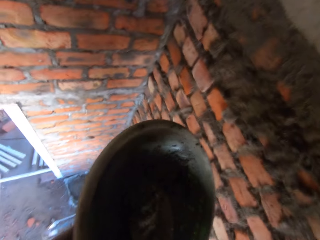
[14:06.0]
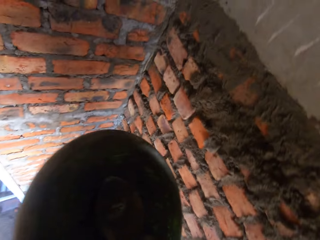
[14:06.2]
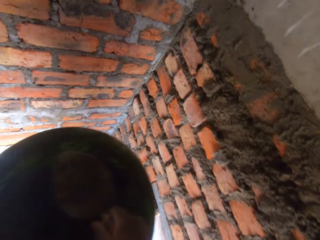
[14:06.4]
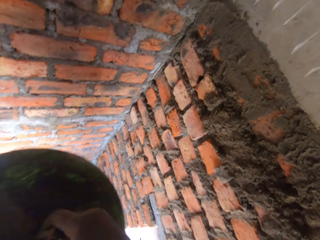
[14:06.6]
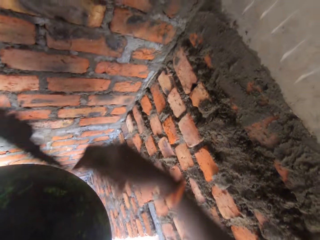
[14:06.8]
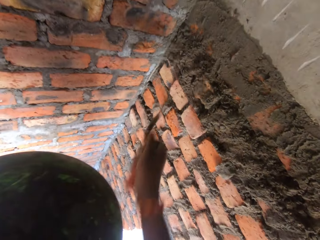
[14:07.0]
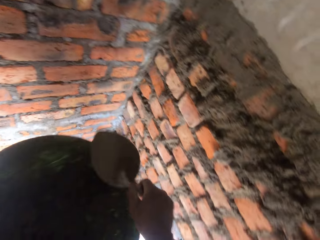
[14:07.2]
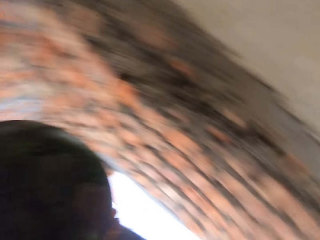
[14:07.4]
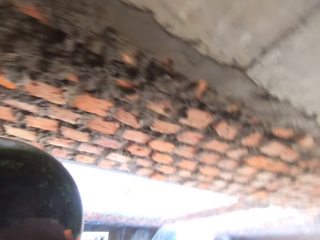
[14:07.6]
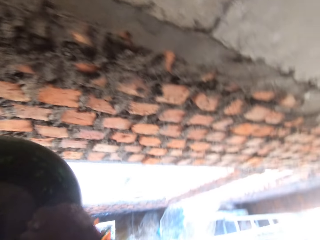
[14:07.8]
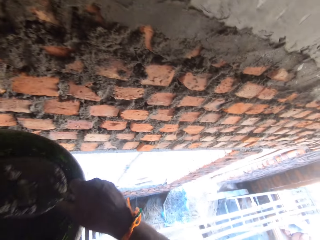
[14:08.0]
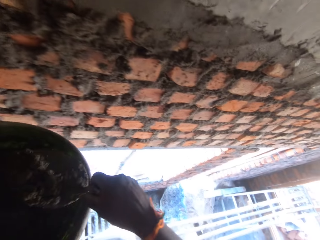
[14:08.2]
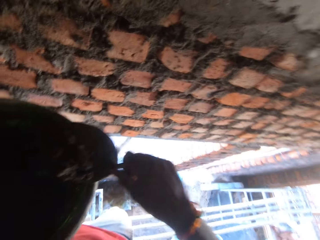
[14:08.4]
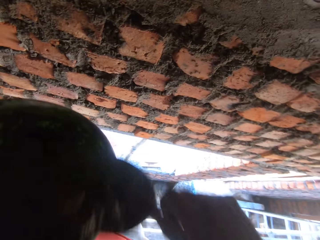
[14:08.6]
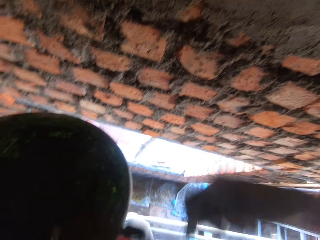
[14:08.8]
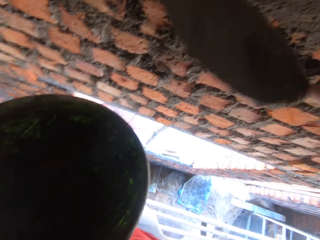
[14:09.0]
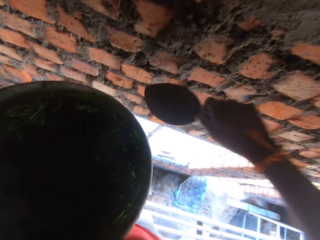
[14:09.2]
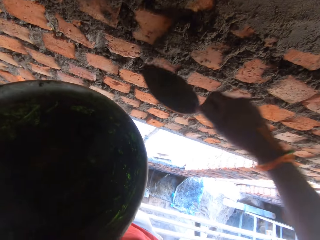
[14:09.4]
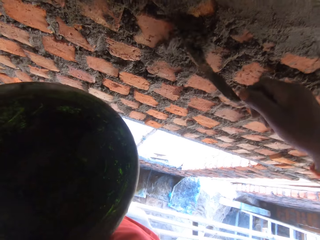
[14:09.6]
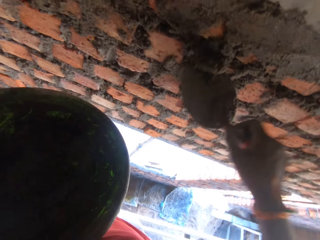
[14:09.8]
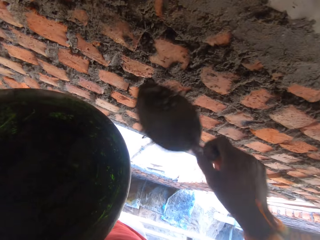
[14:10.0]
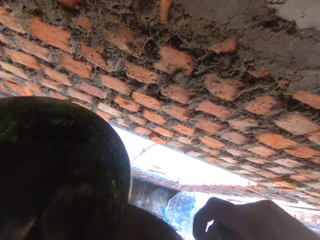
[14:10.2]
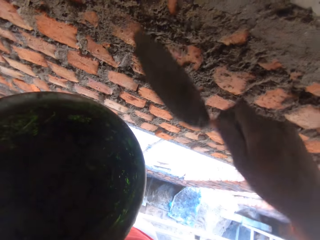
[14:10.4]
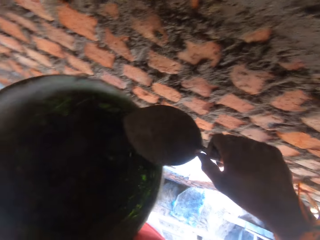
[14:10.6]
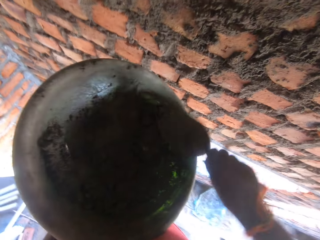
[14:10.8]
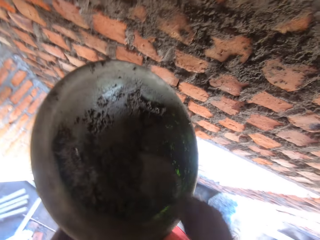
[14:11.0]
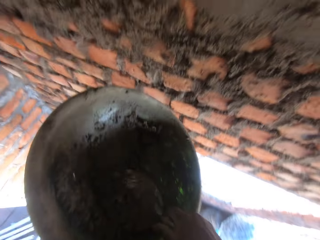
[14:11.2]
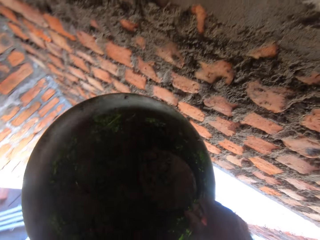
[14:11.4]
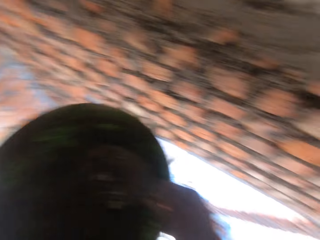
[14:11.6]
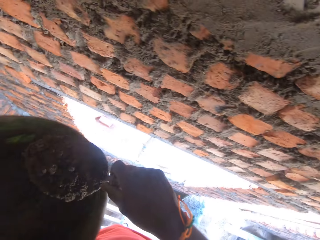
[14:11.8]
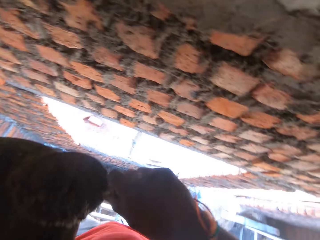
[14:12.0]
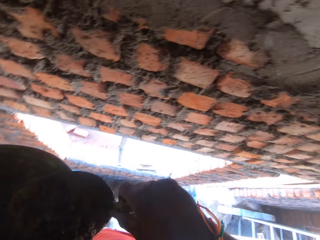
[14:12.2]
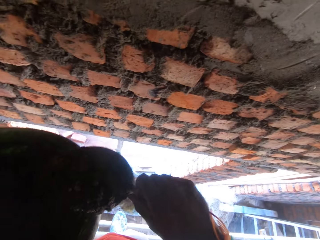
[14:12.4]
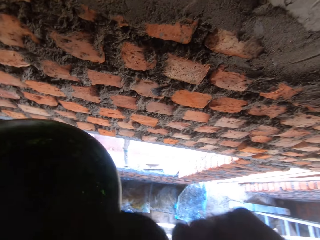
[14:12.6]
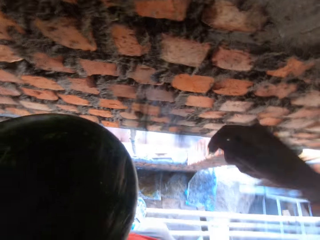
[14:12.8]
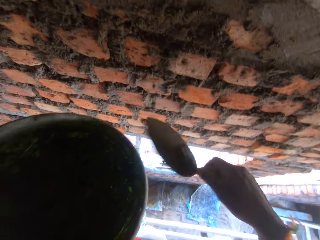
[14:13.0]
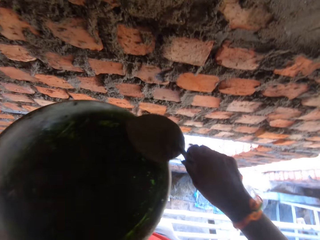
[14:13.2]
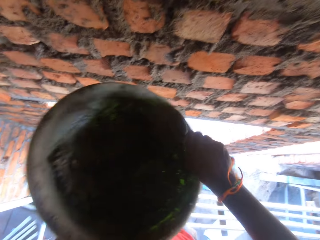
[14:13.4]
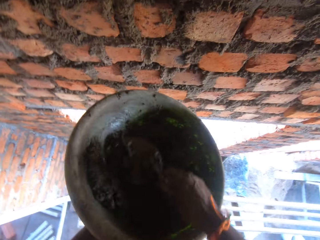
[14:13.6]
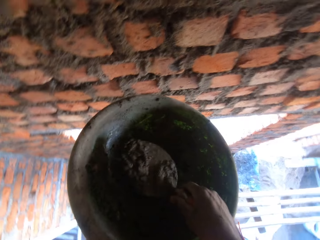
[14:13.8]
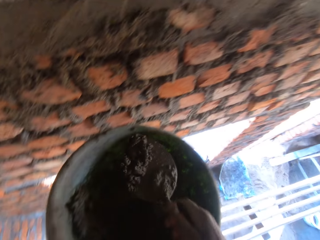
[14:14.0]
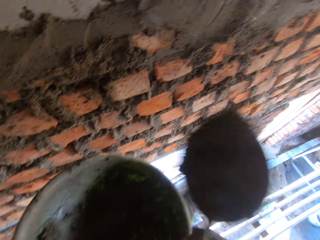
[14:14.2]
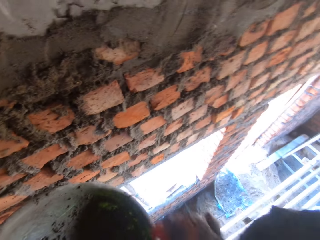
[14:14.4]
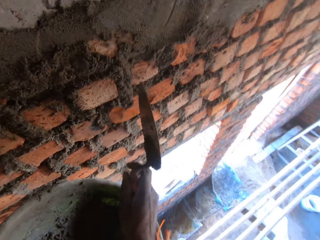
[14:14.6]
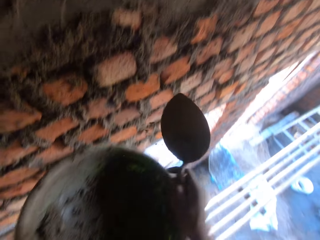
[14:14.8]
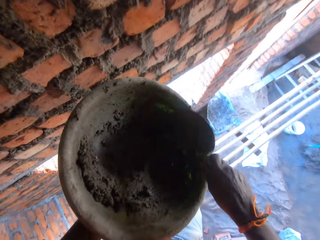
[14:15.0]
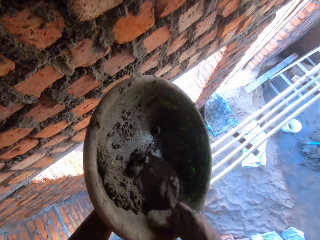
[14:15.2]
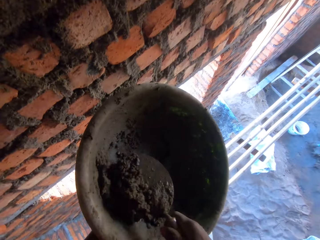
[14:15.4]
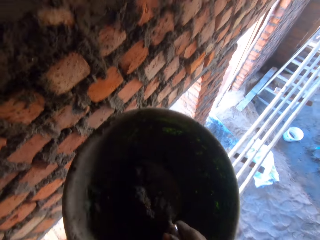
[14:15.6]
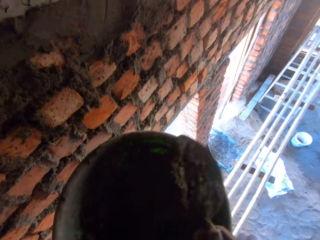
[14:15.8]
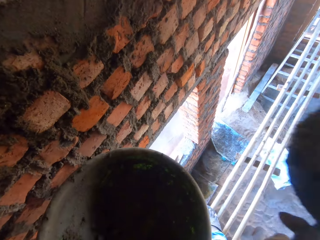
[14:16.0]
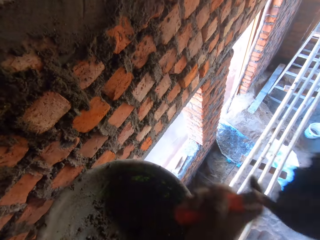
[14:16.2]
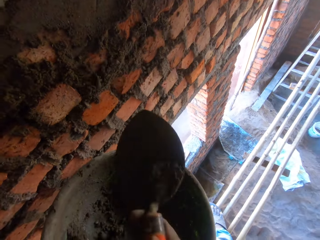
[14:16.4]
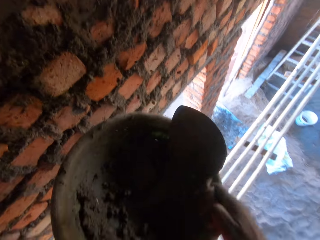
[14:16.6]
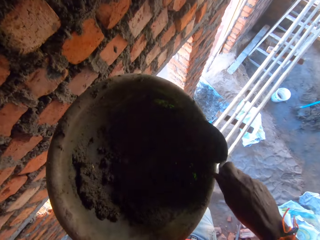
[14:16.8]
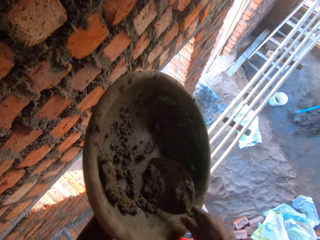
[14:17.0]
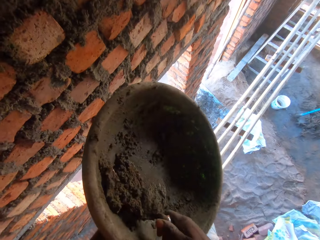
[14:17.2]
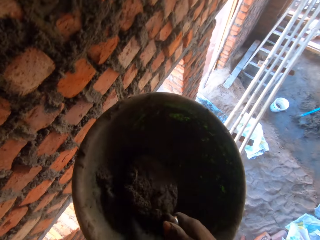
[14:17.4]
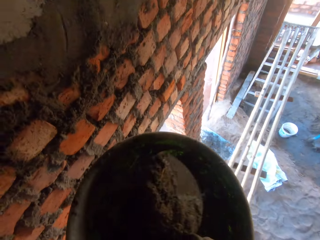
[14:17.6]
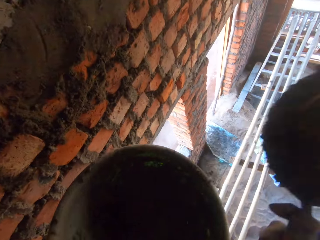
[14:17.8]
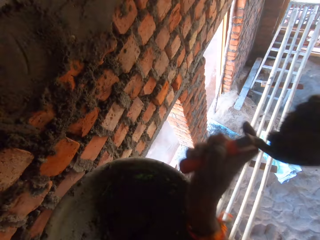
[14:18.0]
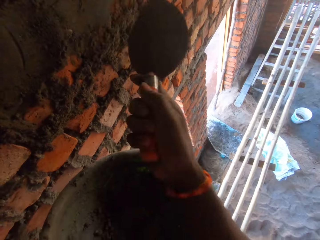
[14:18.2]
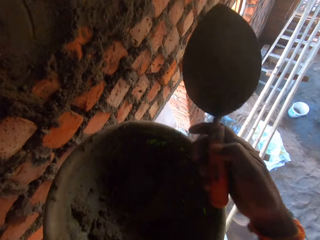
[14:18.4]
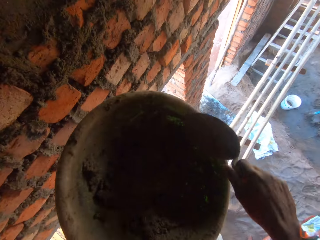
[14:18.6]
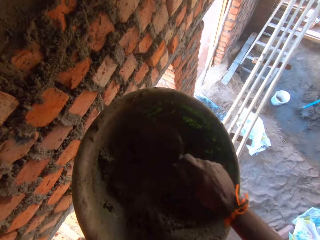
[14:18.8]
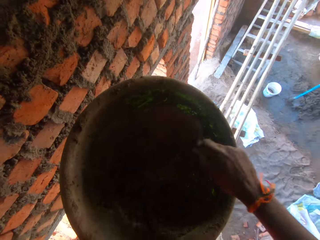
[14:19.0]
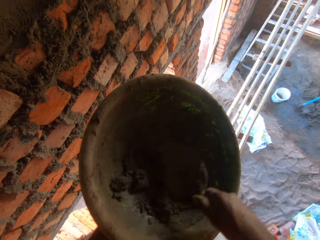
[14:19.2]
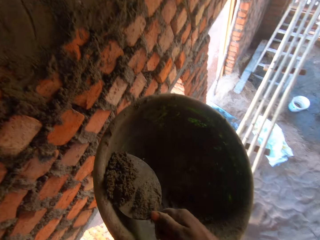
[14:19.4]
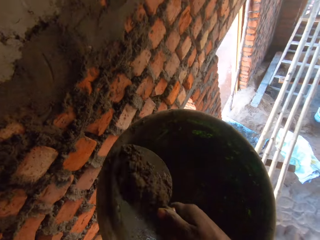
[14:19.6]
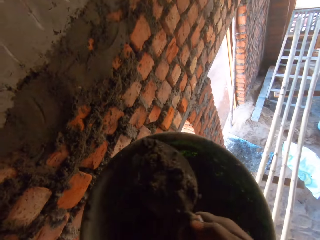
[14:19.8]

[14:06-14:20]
The camera wearer scoops some mortar from the pan in his left hand with the trowel in his right hand. He plasters the wall with the mortar from the trowel in his right hand. He scoops some mortar from the pan in his left hand with the trowel in his right hand. He plasters the wall with the mortar from the trowel in his right hand. He scrapes some mortar from the wall with the trowel in his right hand. He plasters the wall with the mortar from the trowel in his right hand. He scoops some mortar from the pan in his left hand with the trowel in his right hand. He plasters the wall with the mortar from the trowel in his right hand. He scoops some mortar from the pan in his left hand with the trowel in his right hand. He plasters the wall with the mortar from the trowel in his right hand. He scoops some mortar from the pan in his left hand with the trowel in his right hand. He plasters the wall with the mortar from the trowel in his right hand. He scoops some mortar from the pan in his left hand with the trowel in his right hand. He plasters the wall with the mortar from the trowel in his right hand. He packs some mortar from the pan in his left hand with the trowel in his right hand.

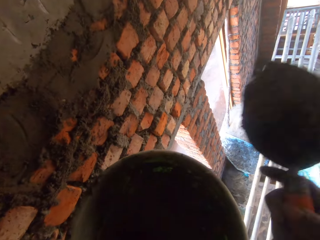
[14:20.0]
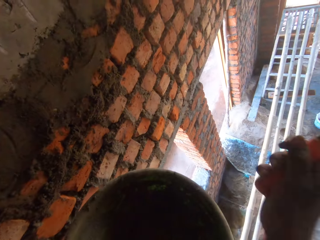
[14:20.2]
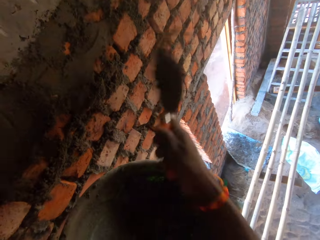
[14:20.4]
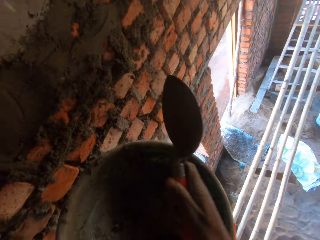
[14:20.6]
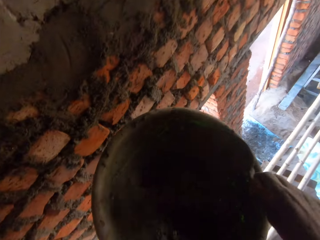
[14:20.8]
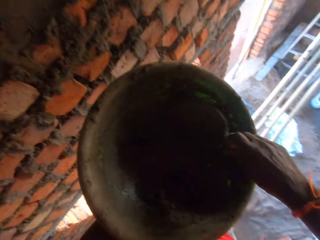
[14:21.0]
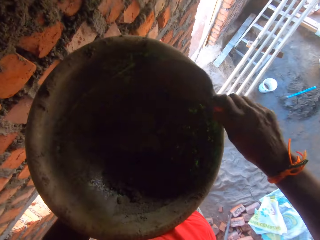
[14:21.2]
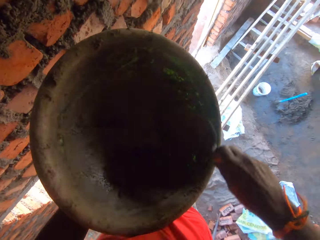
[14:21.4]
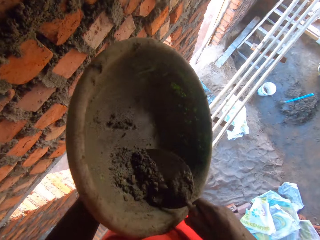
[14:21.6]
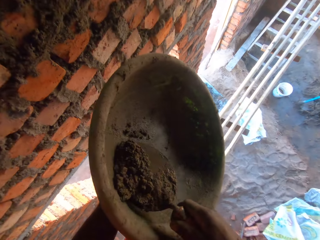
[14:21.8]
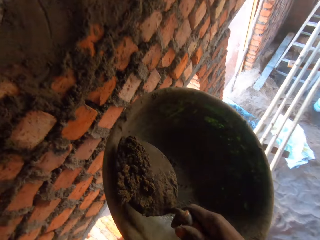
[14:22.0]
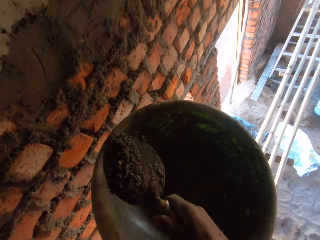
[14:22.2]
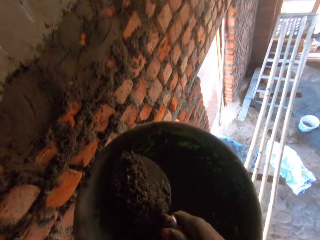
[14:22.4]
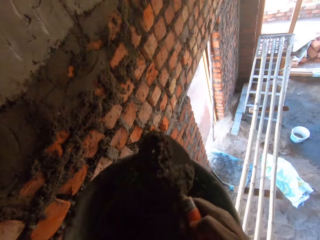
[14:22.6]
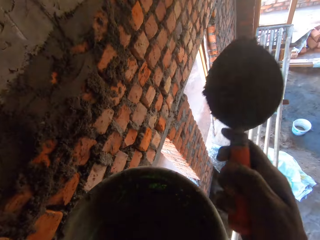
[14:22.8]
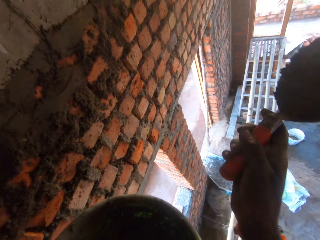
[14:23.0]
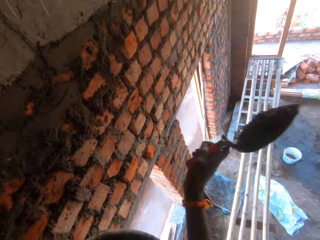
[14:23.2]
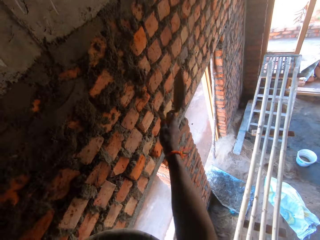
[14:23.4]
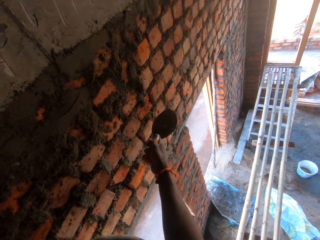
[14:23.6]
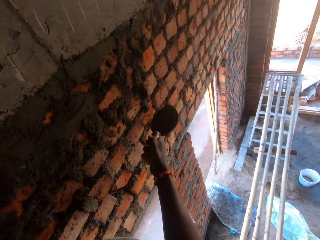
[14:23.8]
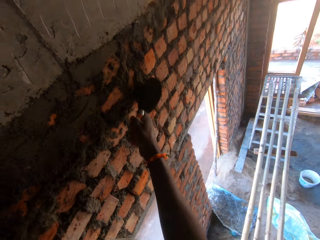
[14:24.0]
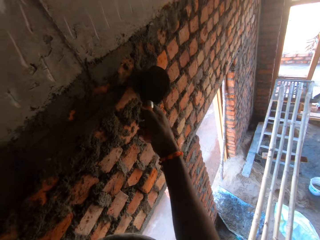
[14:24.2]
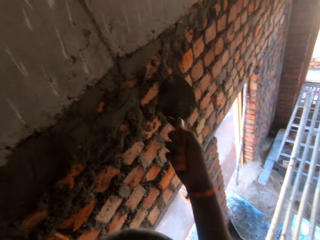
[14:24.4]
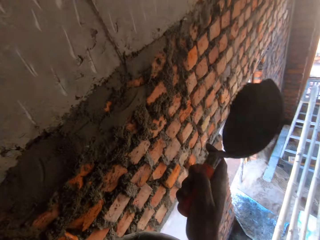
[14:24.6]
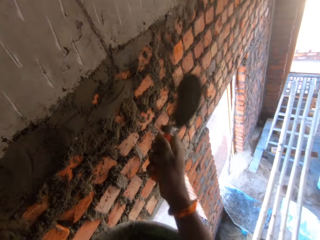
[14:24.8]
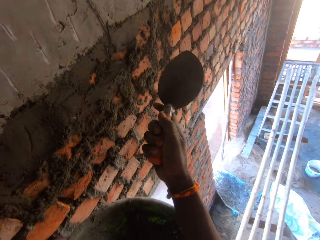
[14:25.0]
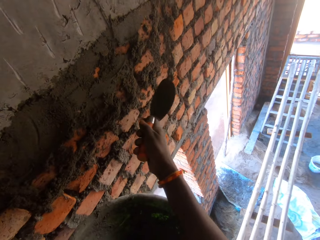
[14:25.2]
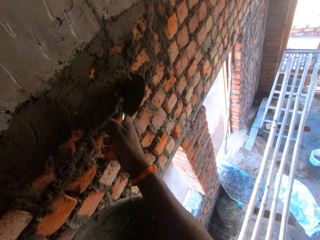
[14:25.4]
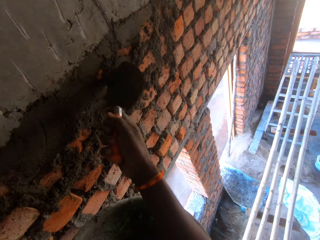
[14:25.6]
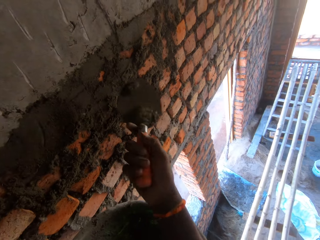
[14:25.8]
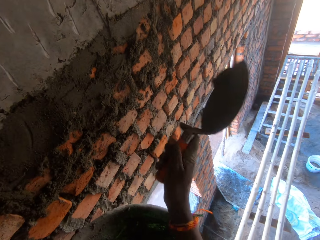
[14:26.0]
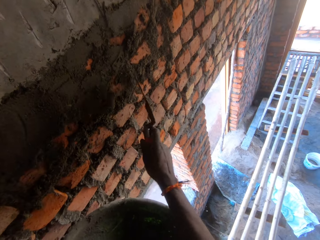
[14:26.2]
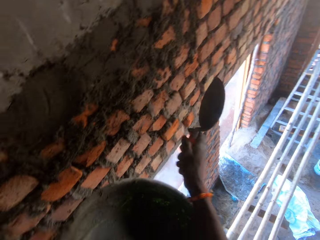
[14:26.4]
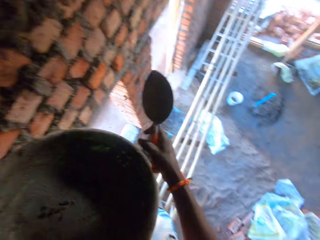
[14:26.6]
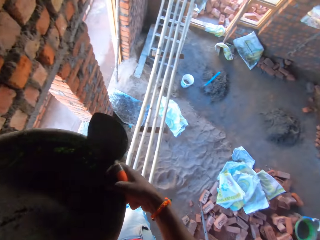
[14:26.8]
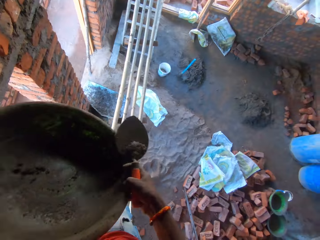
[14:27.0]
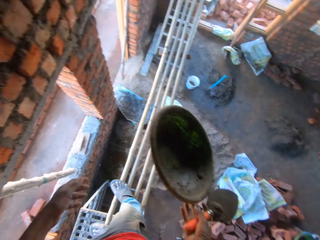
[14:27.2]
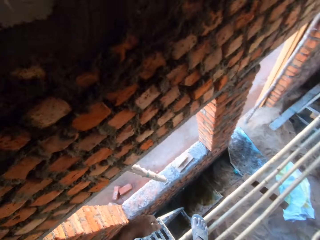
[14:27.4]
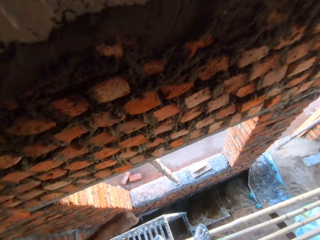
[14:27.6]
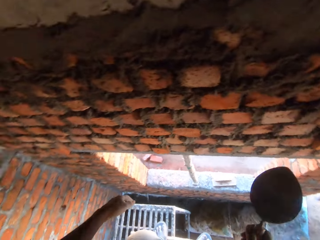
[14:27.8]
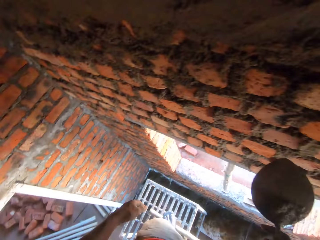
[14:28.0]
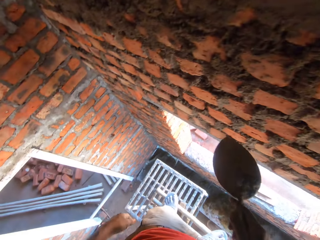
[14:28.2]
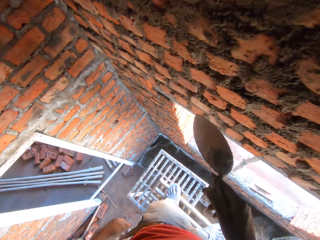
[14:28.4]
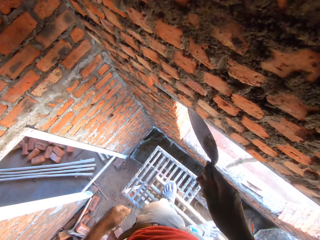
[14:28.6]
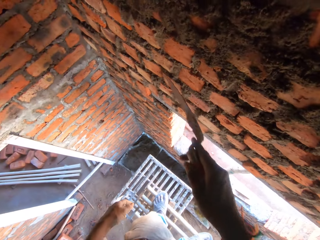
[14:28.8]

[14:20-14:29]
The camera wearer plasters the wall with the mortar from the trowel in his right hand. He packs some mortar from the pan in his left hand with the trowel in his right hand. He plasters the wall with the mortar from the trowel in his right hand. He scrapes some mortar from the wall with the trowel in his right hand. He plasters the wall with the mortar from the trowel in his right hand. He scrapes some mortar from the wall with the trowel in his right hand. He plasters the wall with the mortar from the trowel in his right hand. He passes the pan from his left hand to his right hand. He drops the pan on the floor with his right hand.
